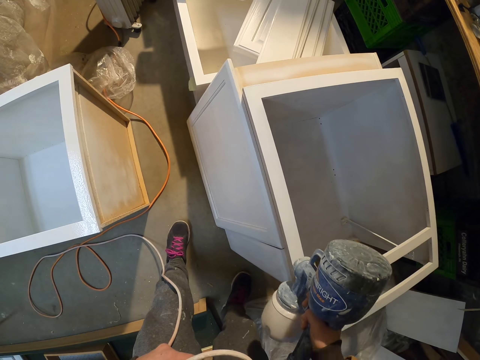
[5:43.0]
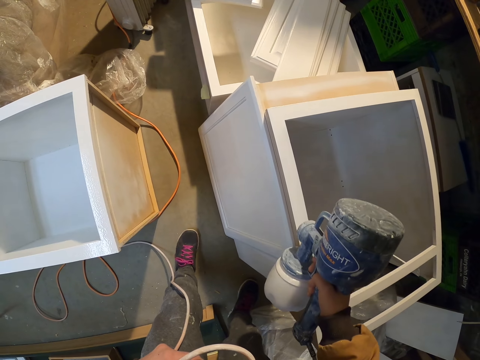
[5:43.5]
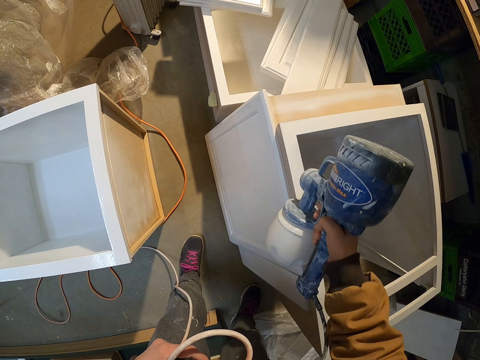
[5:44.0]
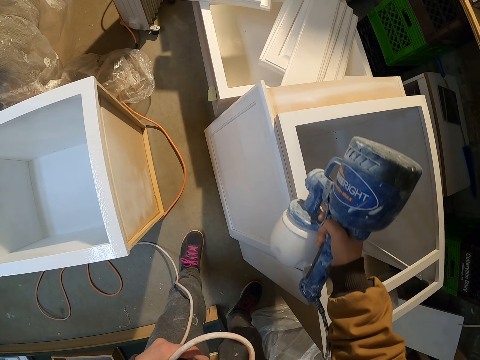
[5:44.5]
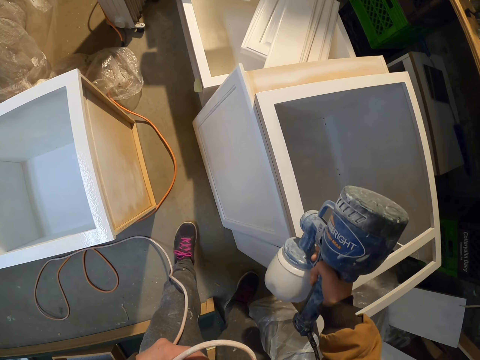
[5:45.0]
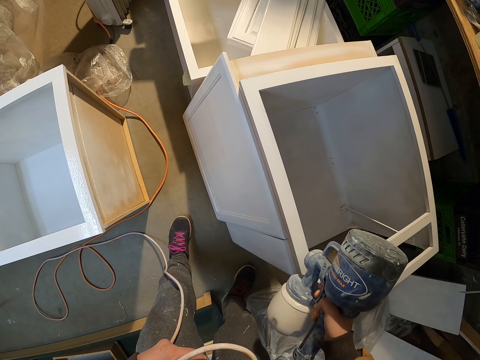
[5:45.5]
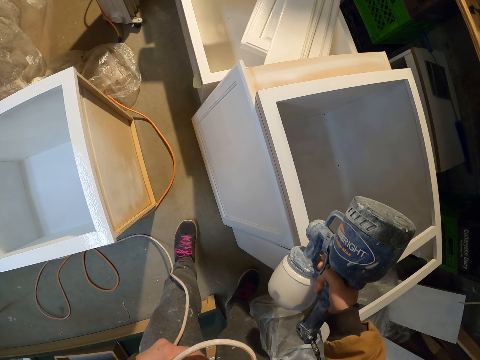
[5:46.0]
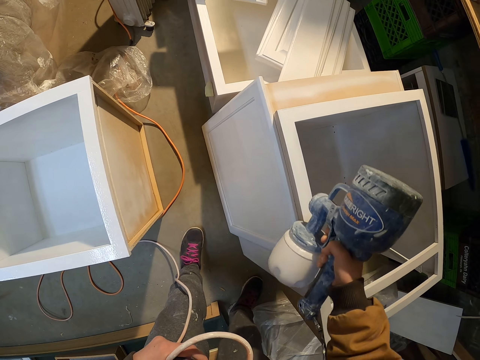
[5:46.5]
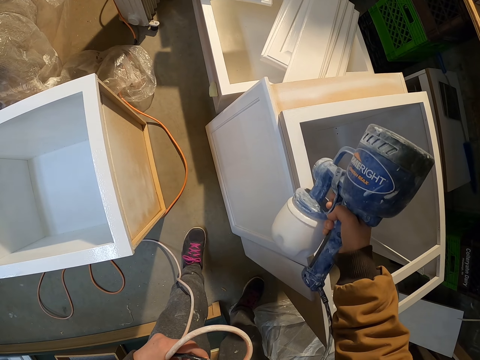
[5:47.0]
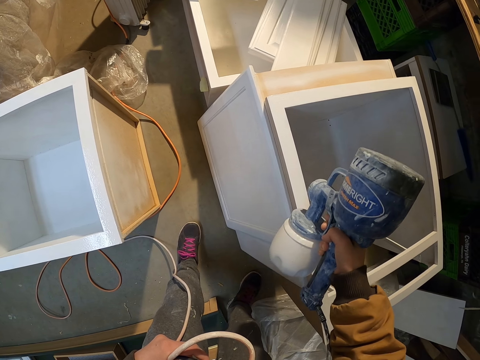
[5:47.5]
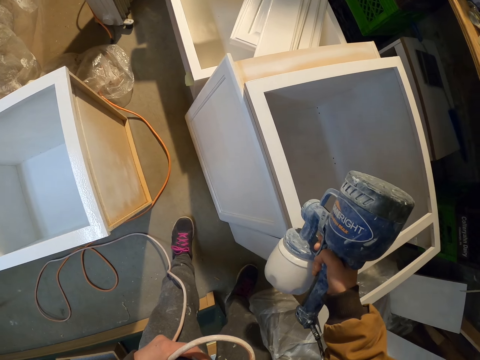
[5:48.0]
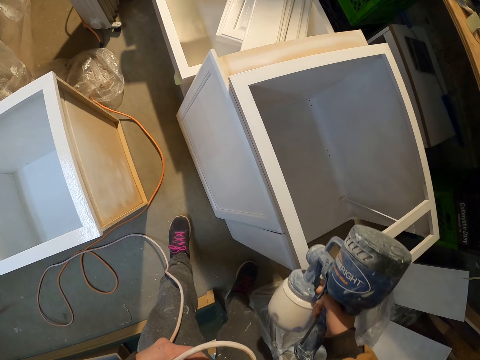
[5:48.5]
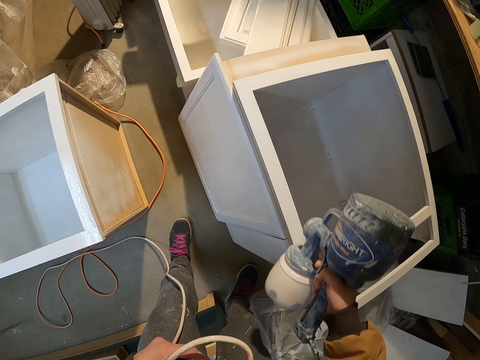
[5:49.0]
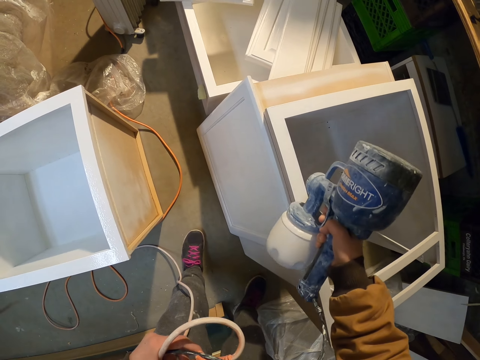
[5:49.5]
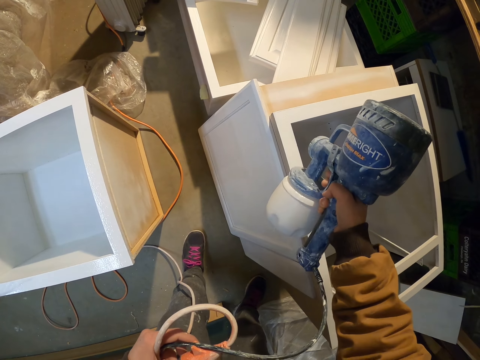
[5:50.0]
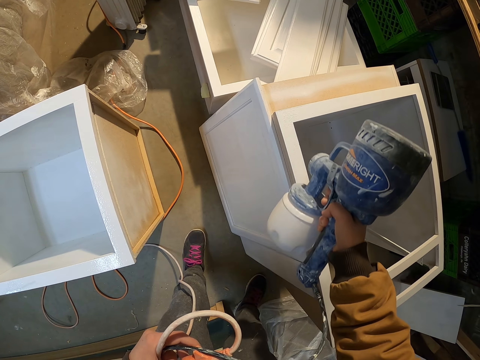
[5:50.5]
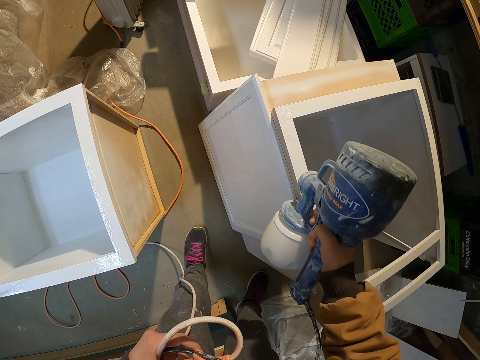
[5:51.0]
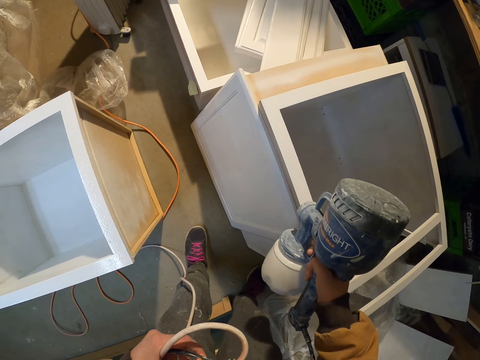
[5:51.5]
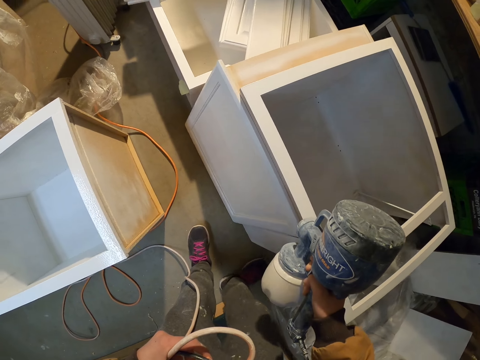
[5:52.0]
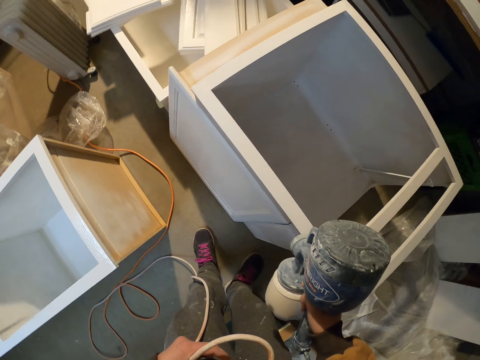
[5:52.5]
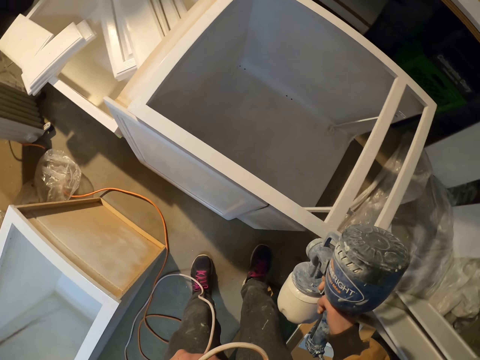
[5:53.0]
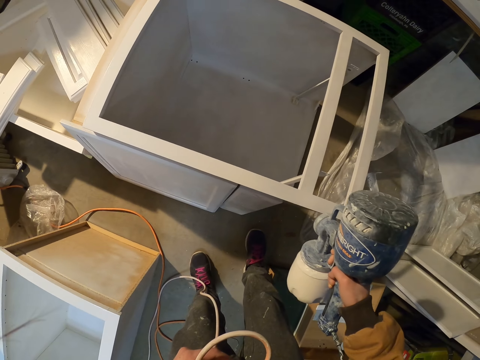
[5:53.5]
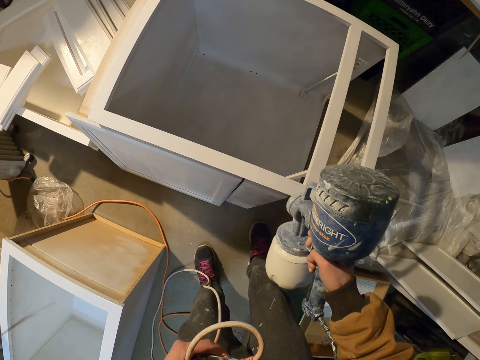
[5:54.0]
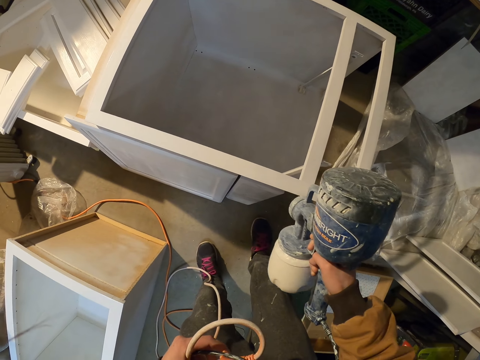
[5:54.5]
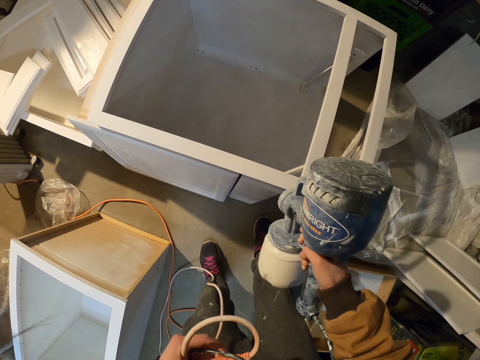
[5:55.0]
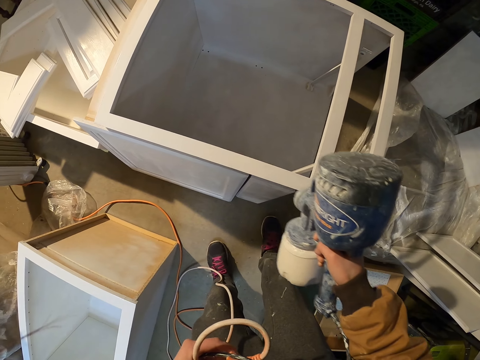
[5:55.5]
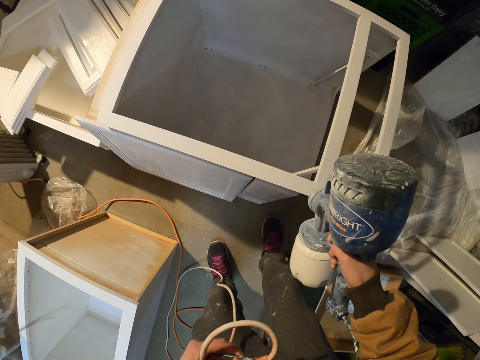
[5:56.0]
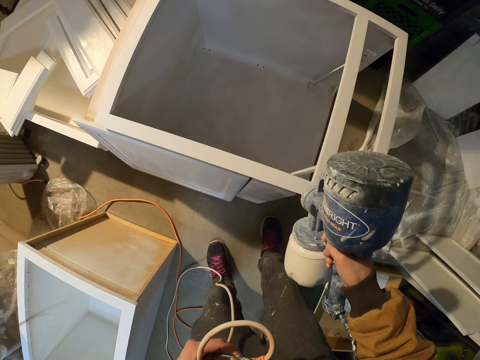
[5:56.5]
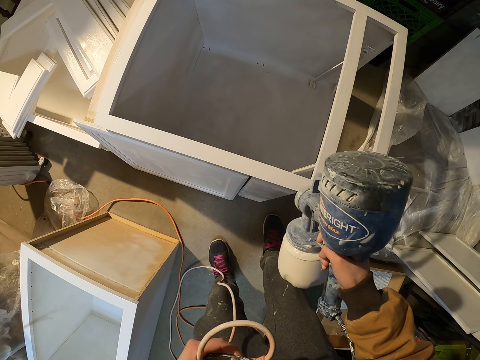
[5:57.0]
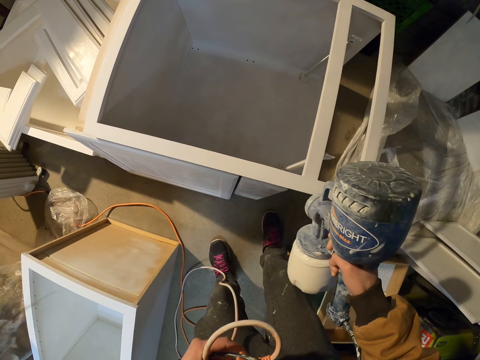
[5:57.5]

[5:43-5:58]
The camera wearer moves the legs.

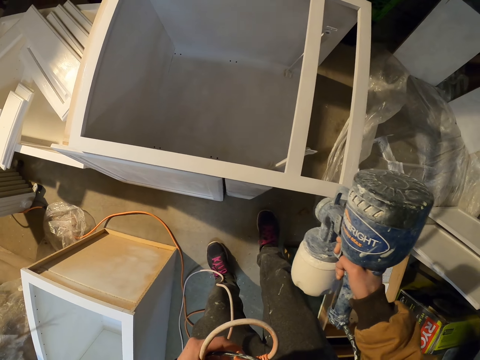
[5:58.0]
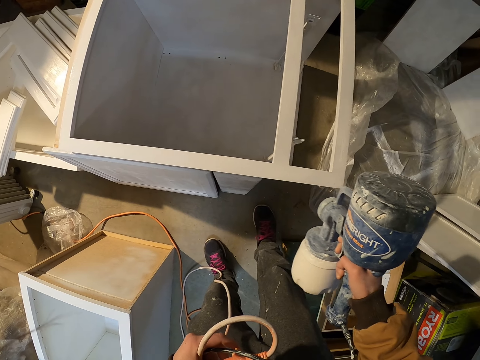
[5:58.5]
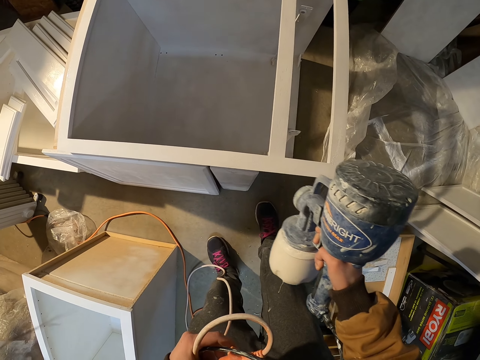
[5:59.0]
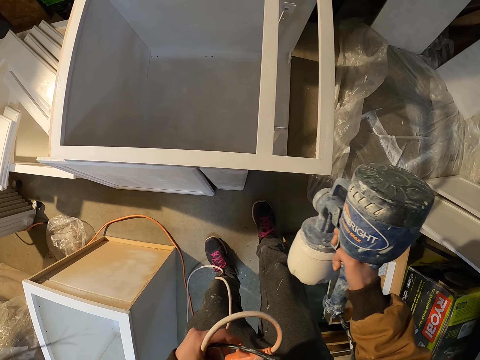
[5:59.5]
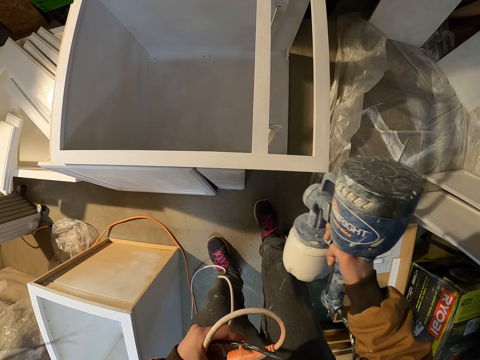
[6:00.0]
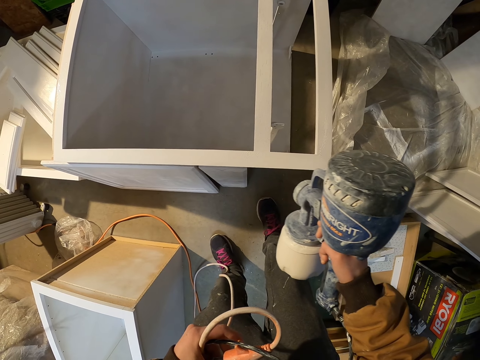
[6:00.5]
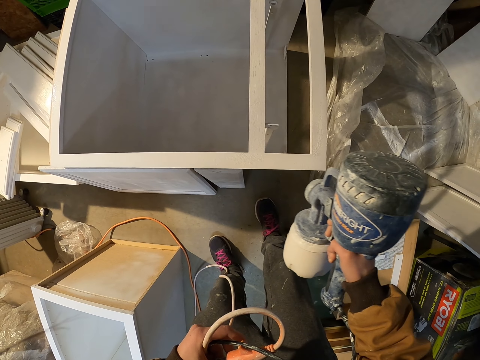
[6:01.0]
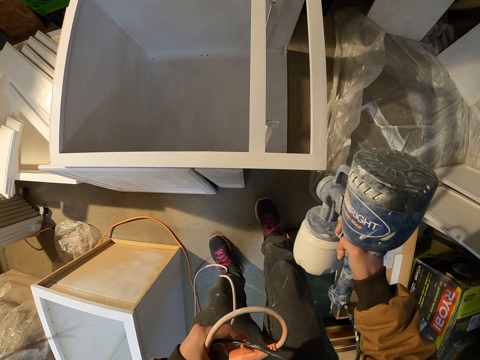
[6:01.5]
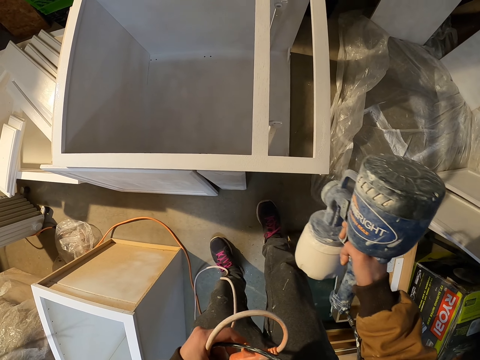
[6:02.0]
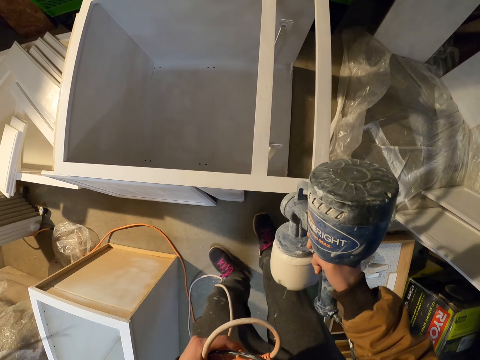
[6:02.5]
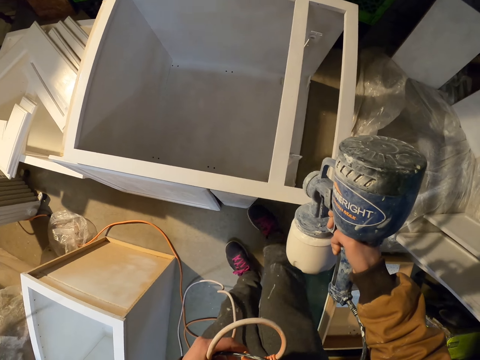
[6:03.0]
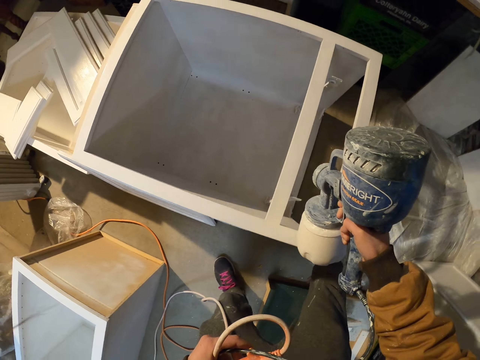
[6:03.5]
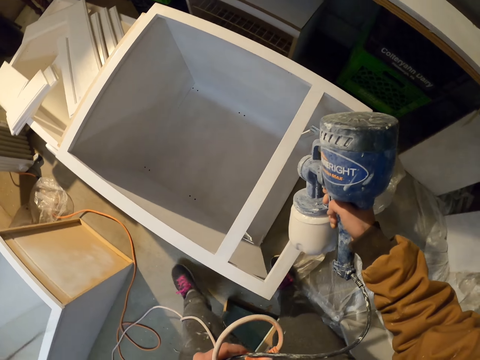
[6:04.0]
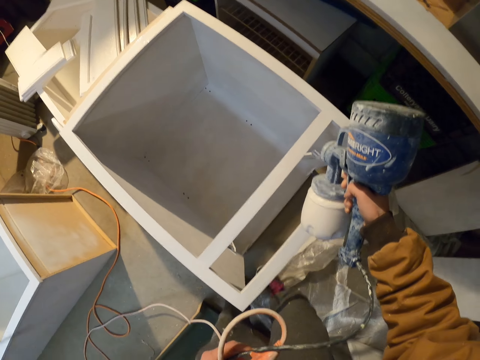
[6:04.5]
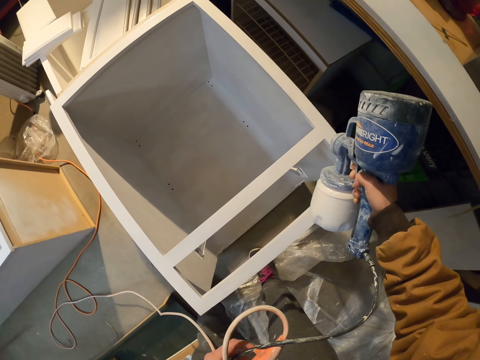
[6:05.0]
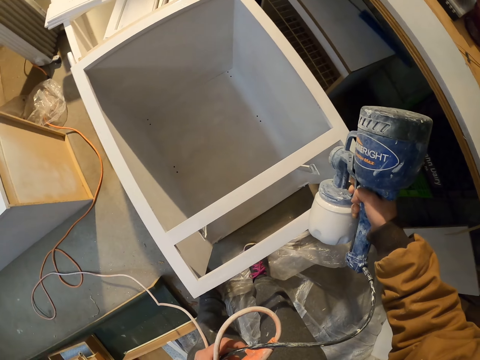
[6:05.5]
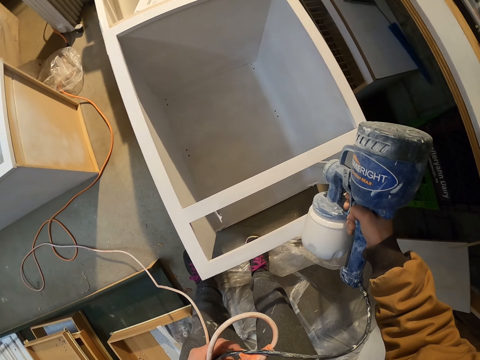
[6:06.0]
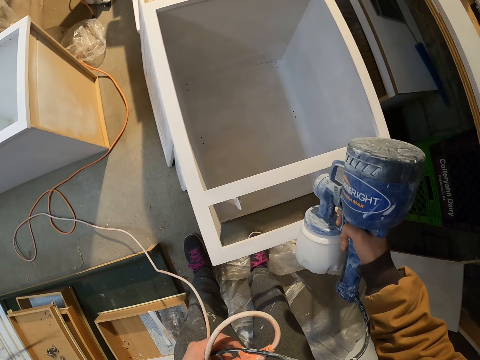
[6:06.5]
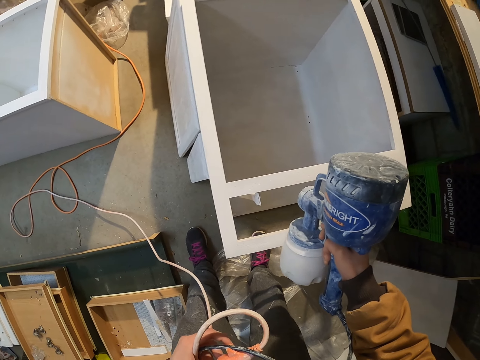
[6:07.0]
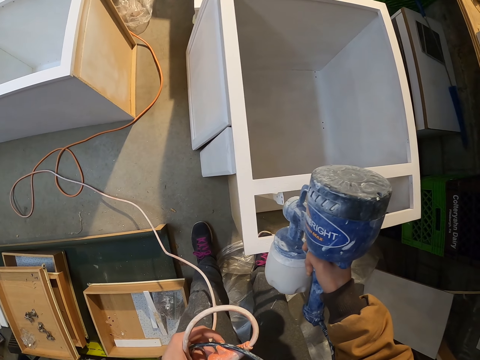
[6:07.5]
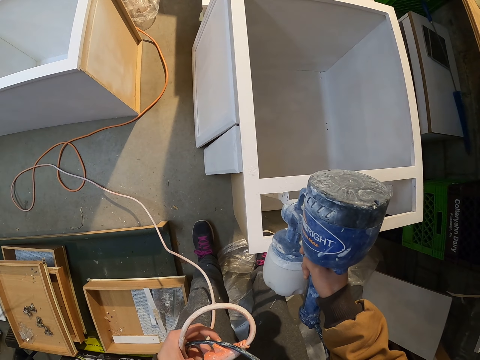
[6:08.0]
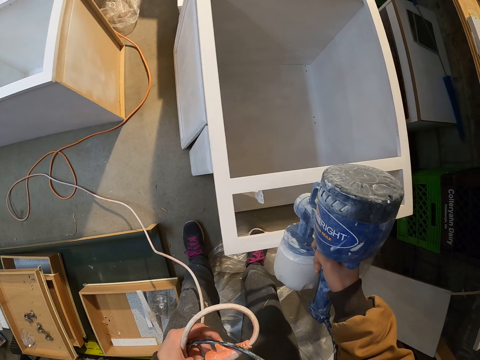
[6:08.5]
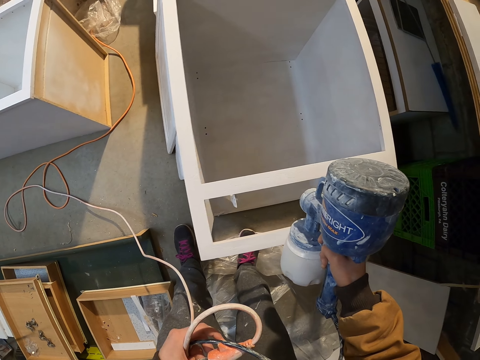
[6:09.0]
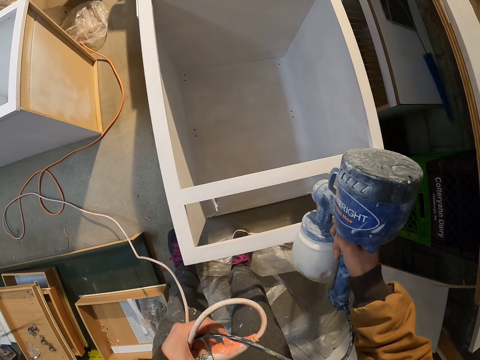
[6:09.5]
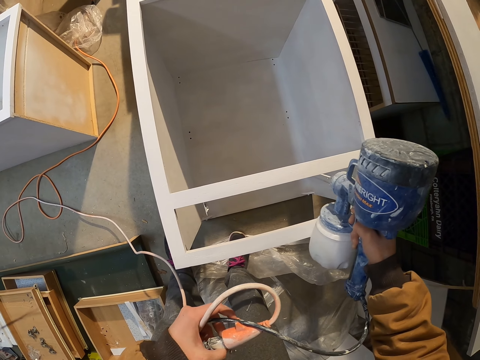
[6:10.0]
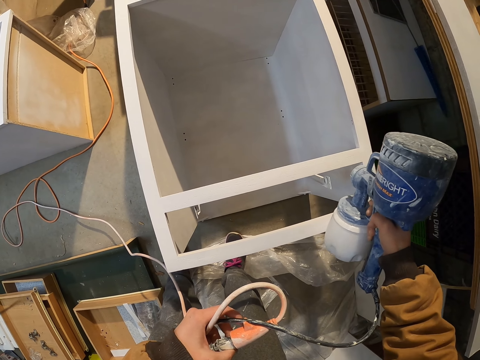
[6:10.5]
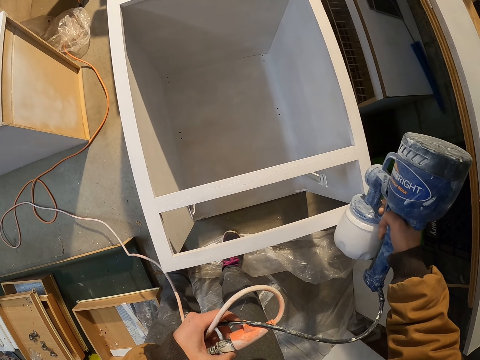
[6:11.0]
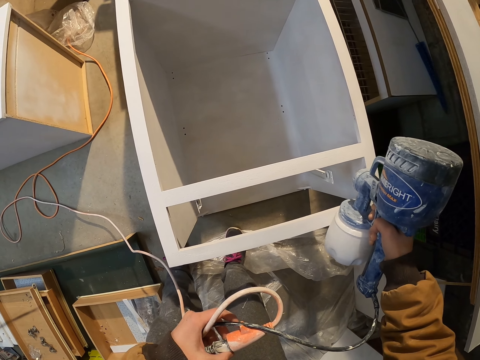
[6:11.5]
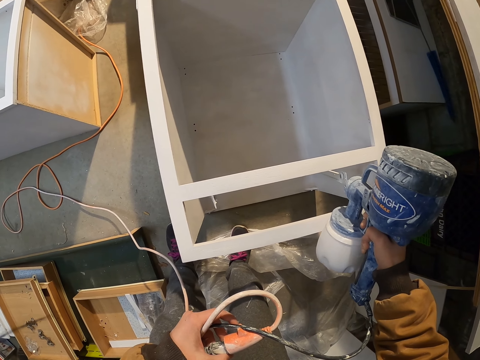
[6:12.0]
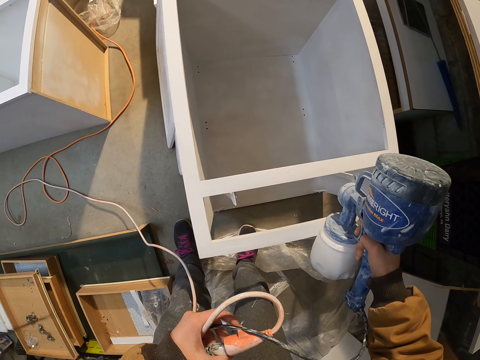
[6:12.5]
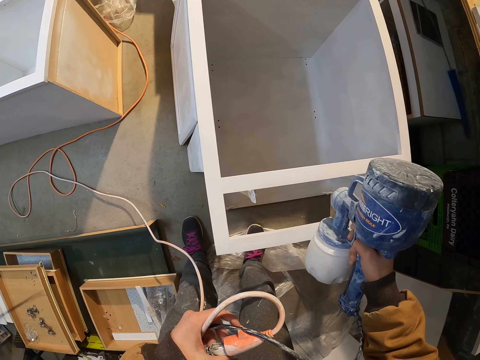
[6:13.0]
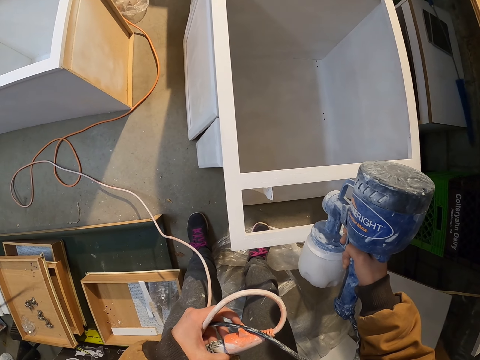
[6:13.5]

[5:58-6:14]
The camera wearer moves sideways. They paint the cabinet drawer with the paint sprayer.
